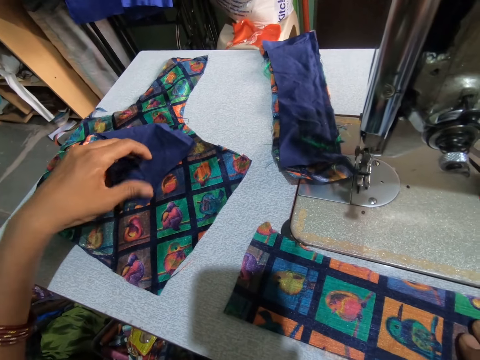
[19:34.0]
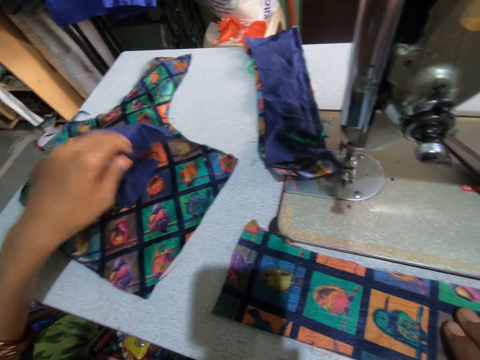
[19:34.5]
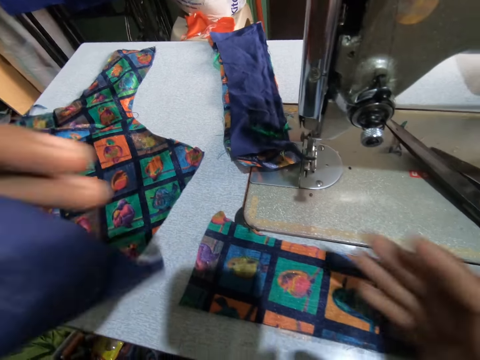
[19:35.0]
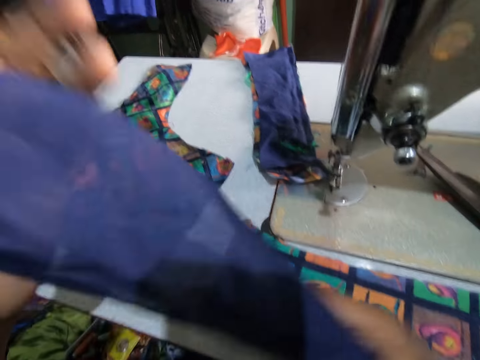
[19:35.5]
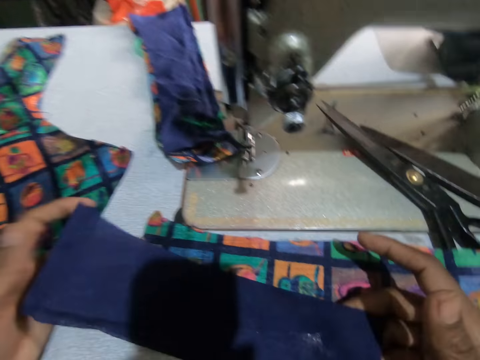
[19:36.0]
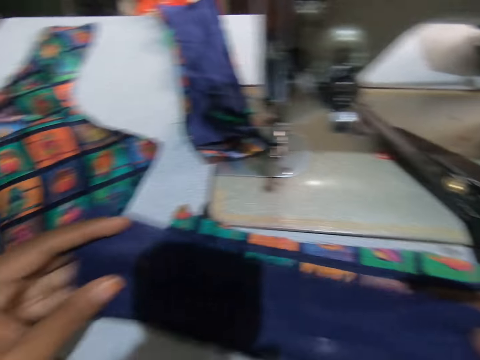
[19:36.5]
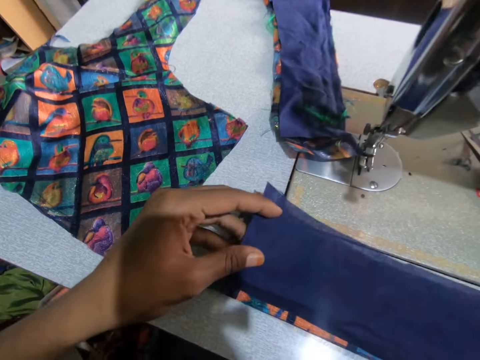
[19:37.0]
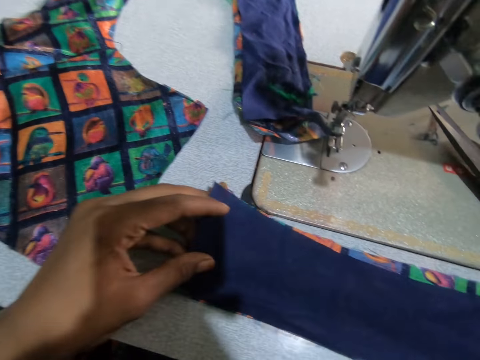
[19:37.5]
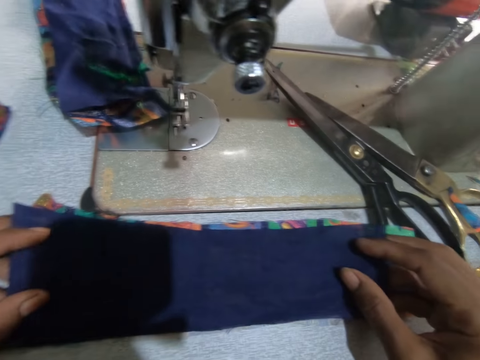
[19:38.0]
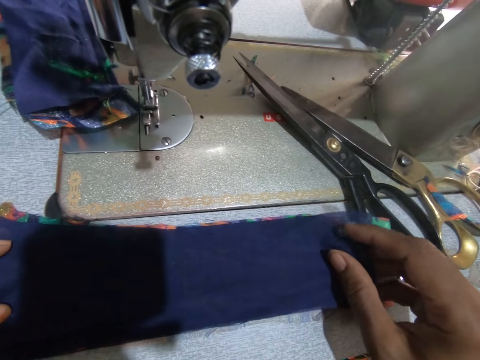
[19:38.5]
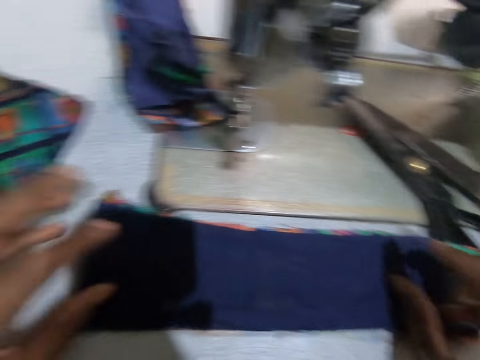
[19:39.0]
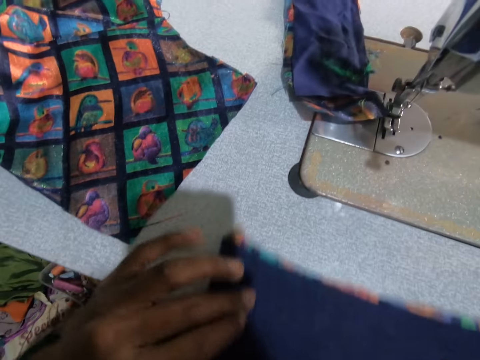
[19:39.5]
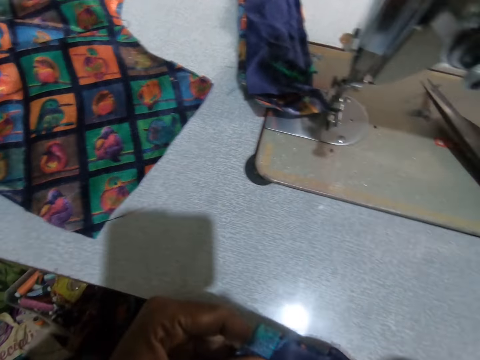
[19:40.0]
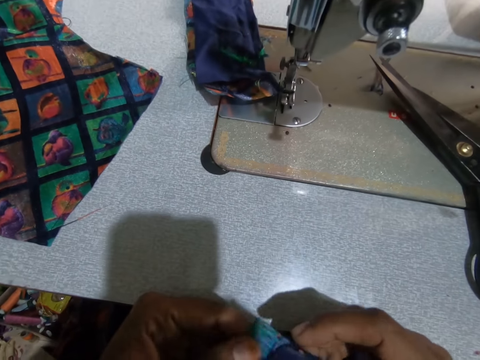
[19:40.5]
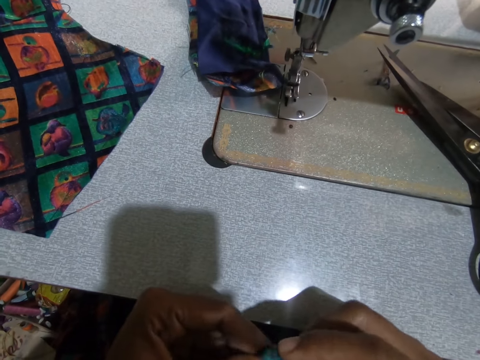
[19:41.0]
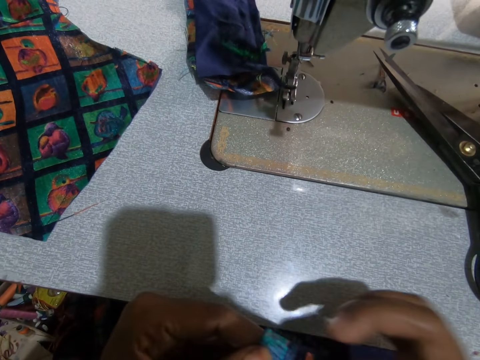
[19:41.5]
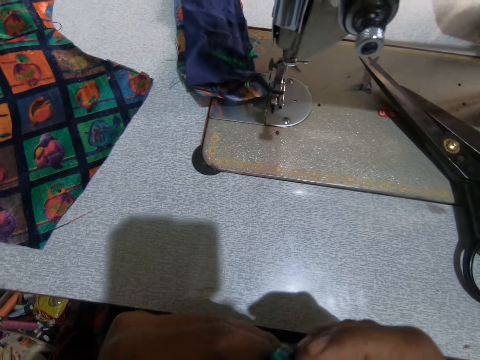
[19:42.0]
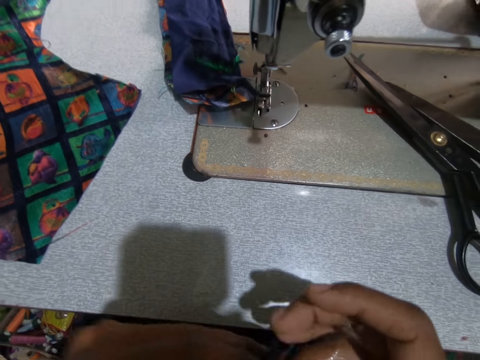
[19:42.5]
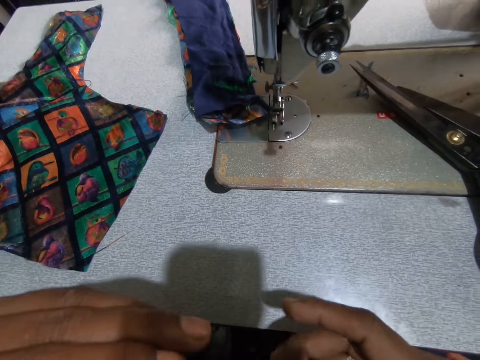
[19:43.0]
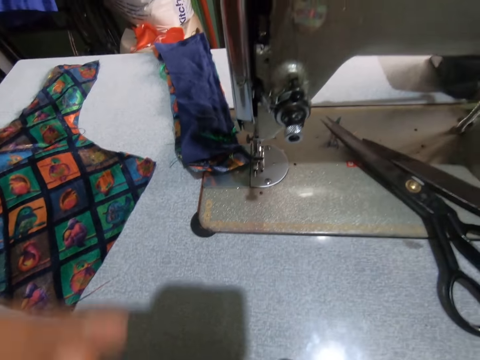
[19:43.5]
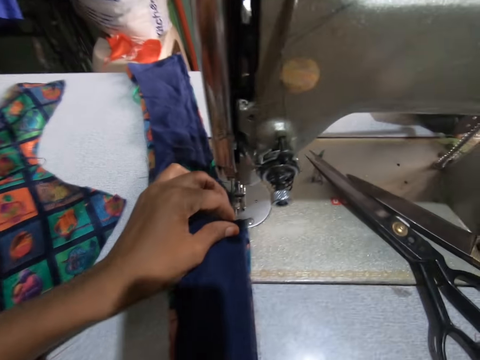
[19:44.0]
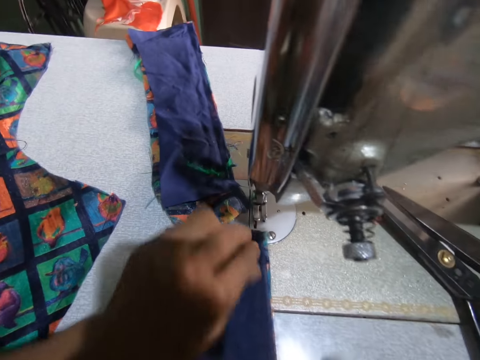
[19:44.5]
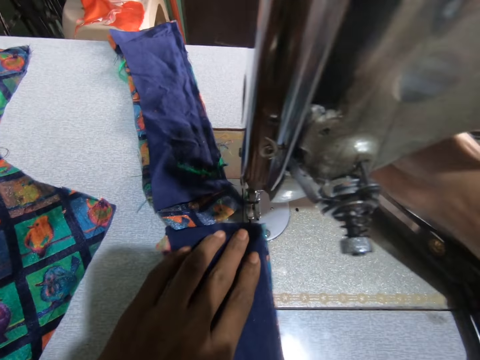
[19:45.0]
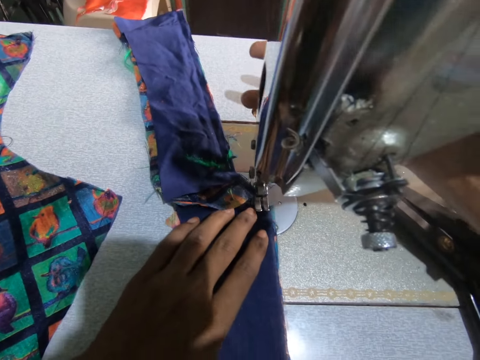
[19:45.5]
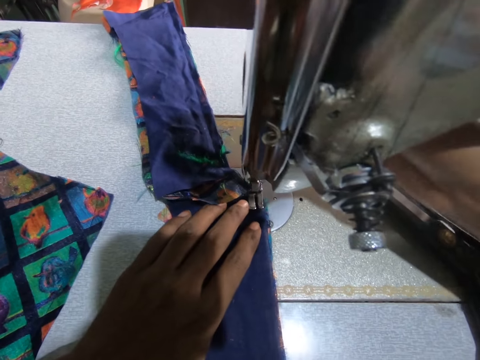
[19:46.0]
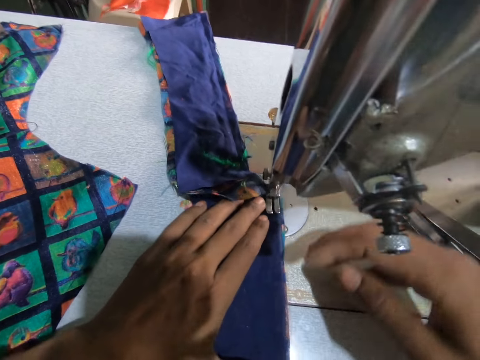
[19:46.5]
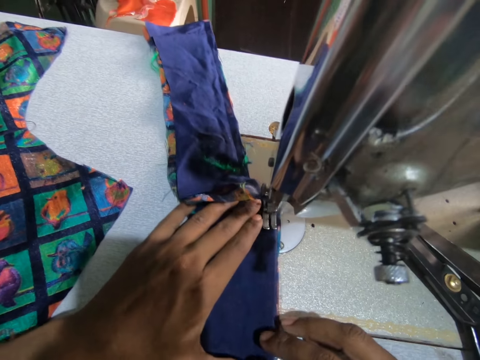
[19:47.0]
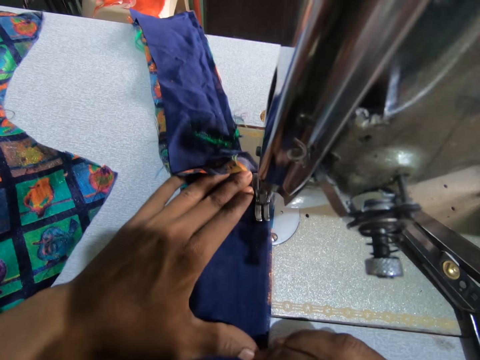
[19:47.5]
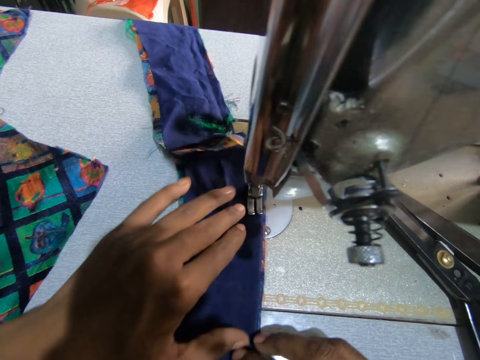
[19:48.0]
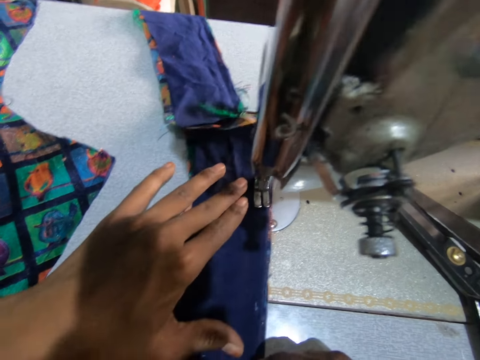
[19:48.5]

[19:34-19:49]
The camera wearer carries a lining. They pick the fabric and hold the fabric. They place the lining on the material. They arrange the fabric. They hold the fabrics. They move the fabric to the needle. They position the needle on the fabric. They sew the fabrics.

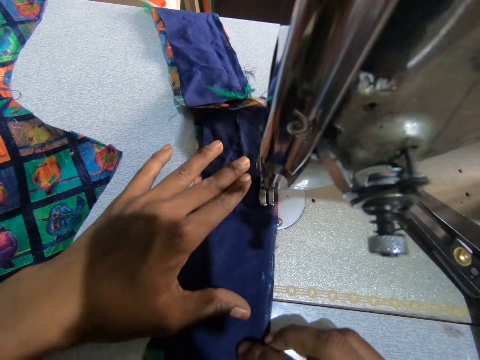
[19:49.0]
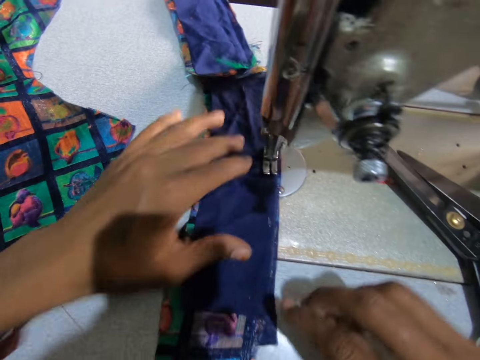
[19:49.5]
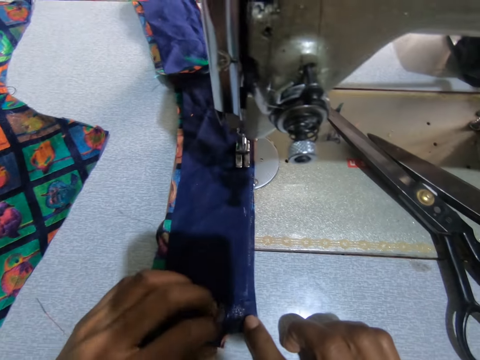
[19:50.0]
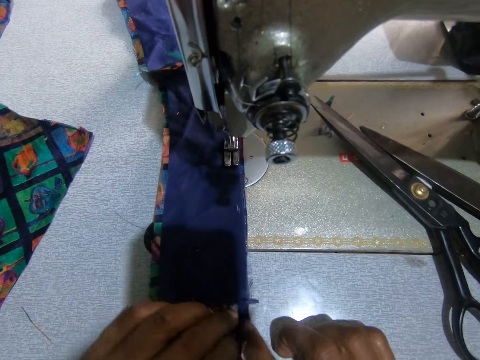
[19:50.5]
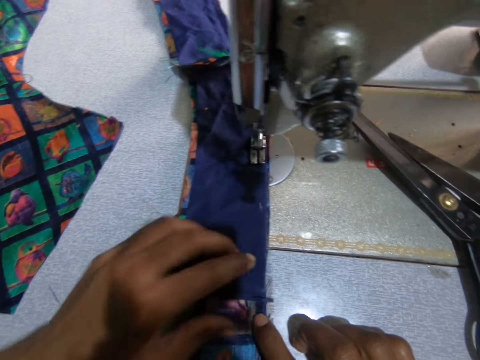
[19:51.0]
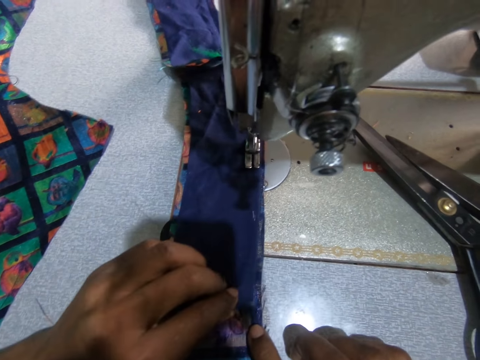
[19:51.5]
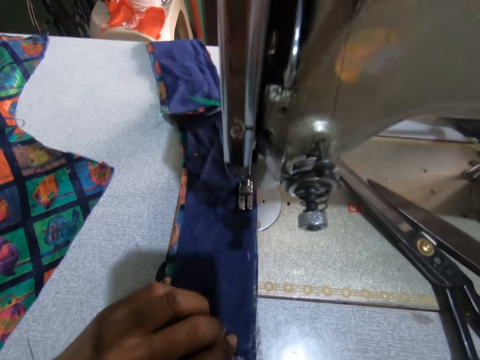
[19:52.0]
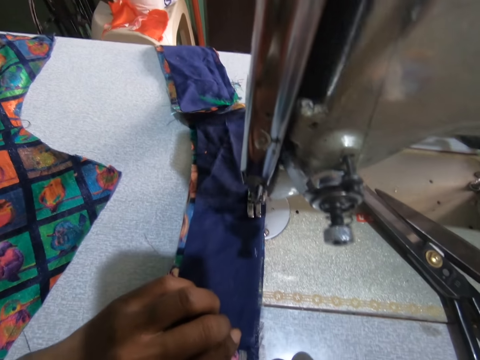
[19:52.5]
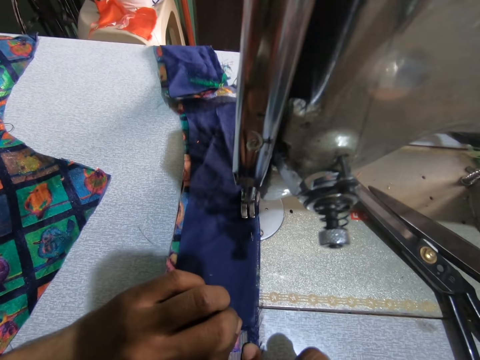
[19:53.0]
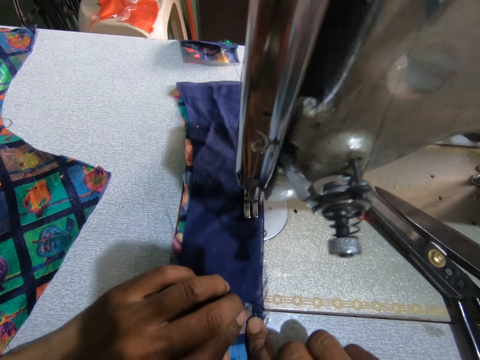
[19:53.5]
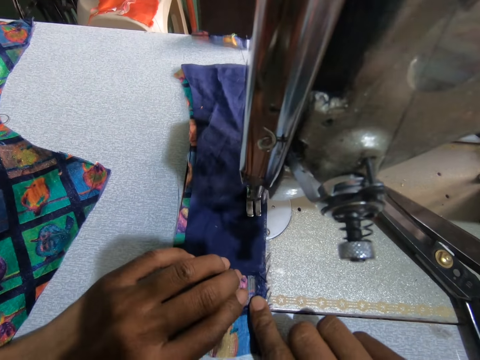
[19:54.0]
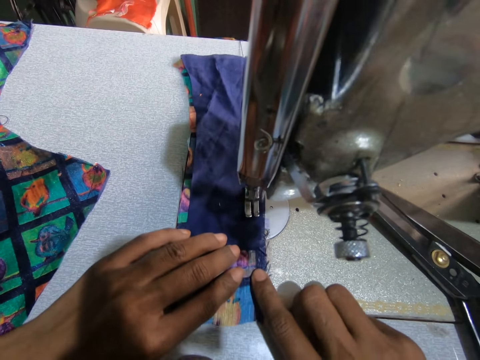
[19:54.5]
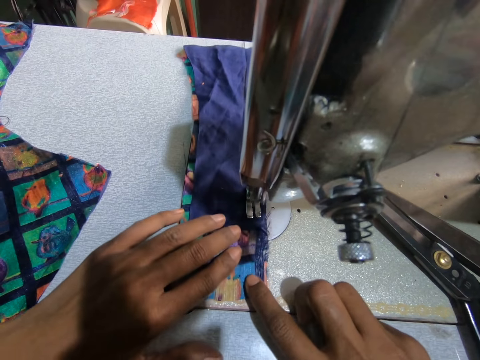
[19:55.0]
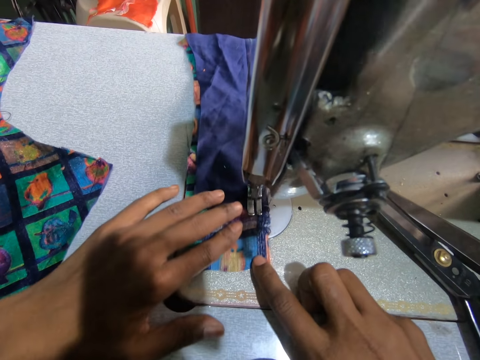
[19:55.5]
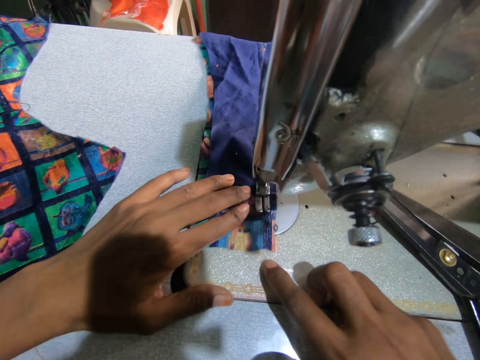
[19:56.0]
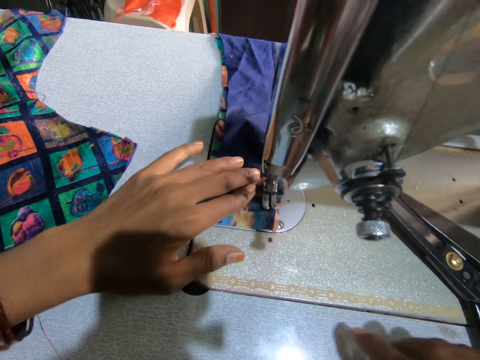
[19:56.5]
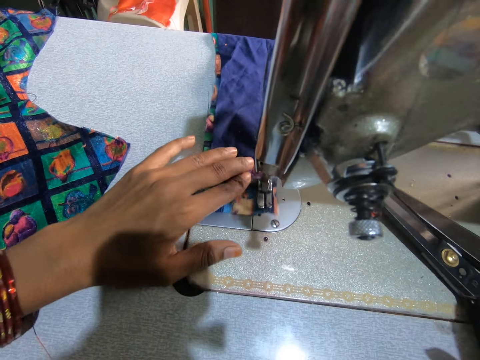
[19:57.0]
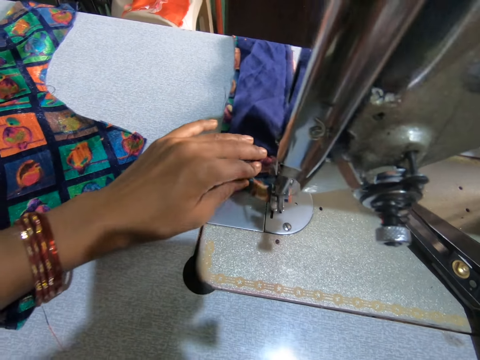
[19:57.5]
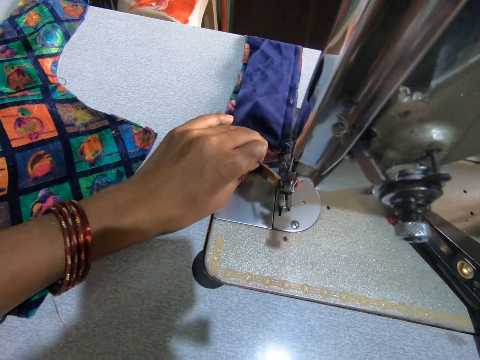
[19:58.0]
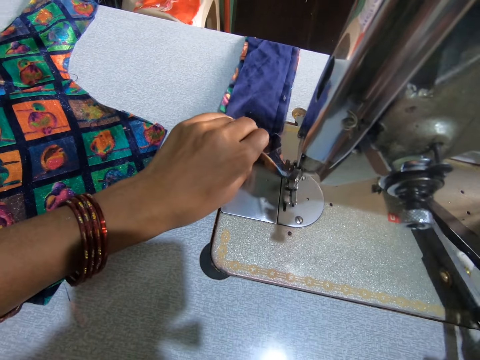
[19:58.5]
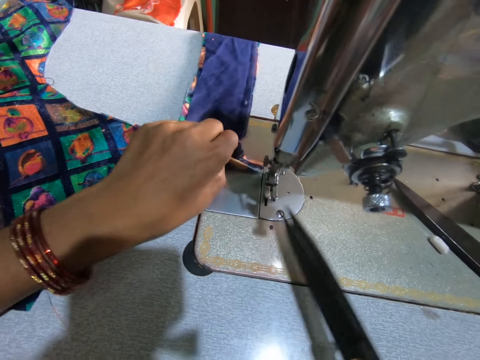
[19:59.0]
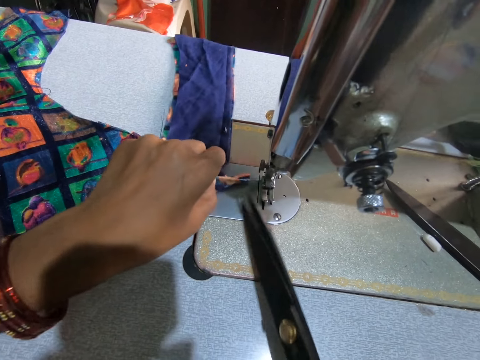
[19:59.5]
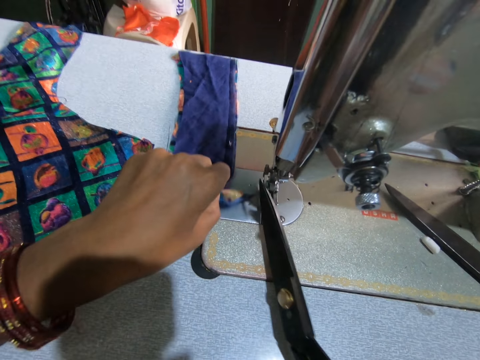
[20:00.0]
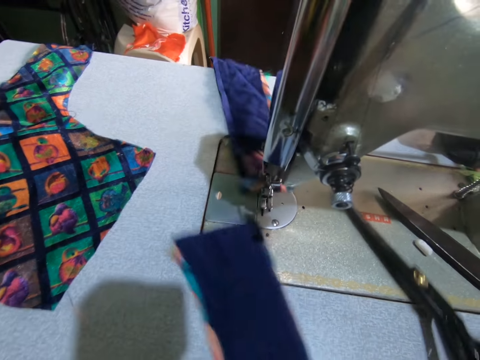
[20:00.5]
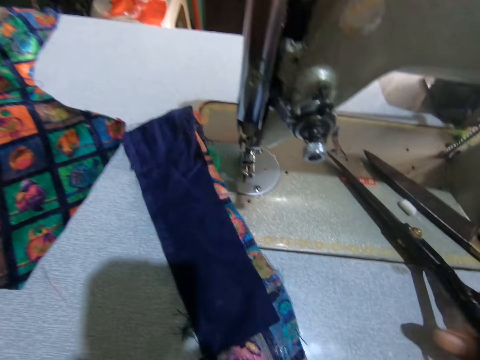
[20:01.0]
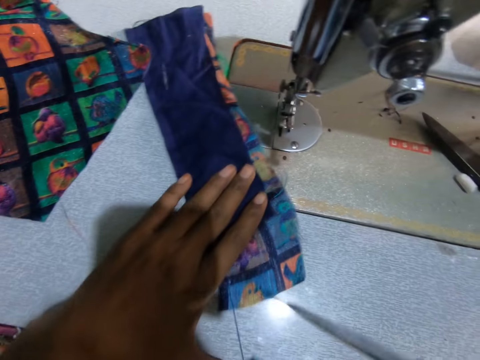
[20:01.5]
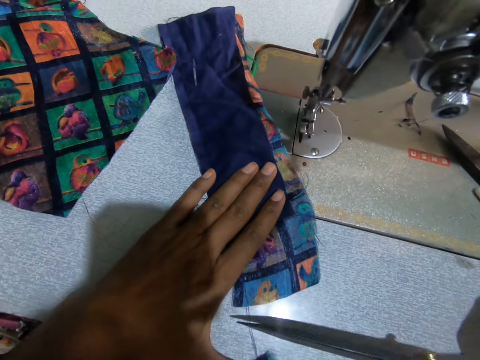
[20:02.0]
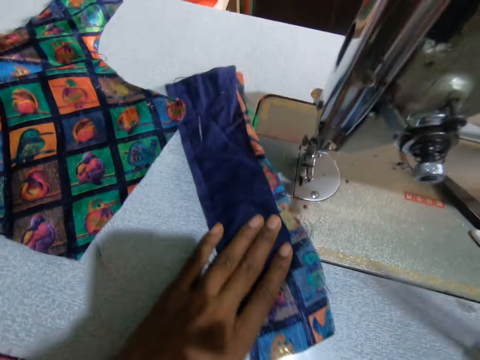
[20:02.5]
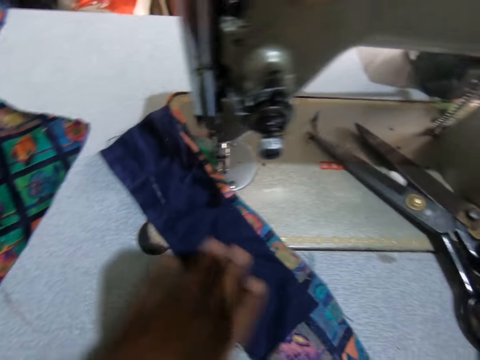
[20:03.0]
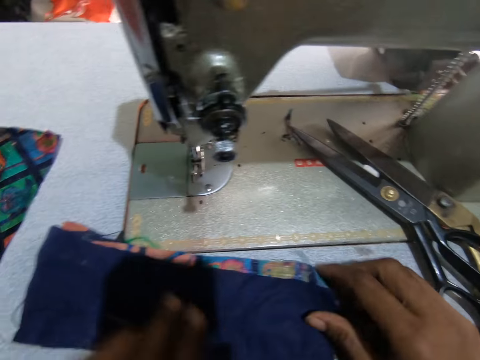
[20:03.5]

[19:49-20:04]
The camera wearer stops sewing. They stretch the fabric. They continue to sew. They pick up the scissors. They pick up the scissors. They cut the thread. They cut the fabric. They cut the thread again. They put the scissors aside.
